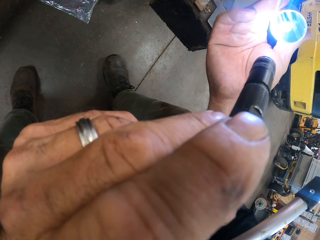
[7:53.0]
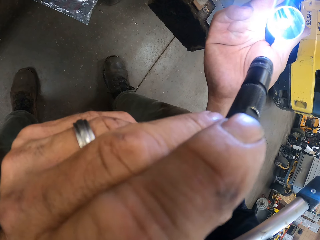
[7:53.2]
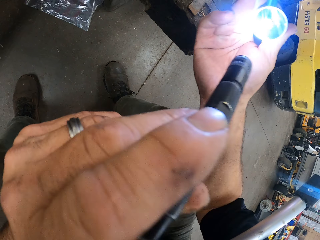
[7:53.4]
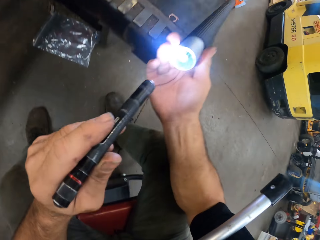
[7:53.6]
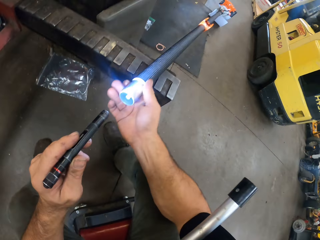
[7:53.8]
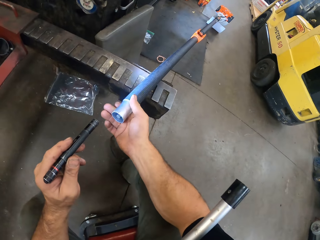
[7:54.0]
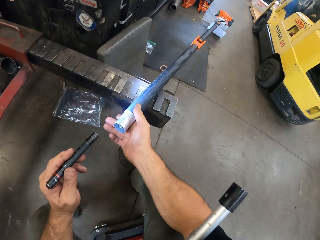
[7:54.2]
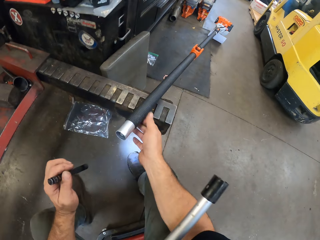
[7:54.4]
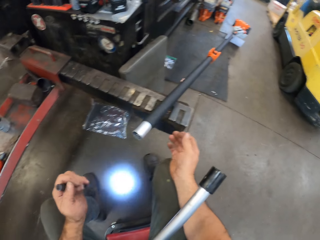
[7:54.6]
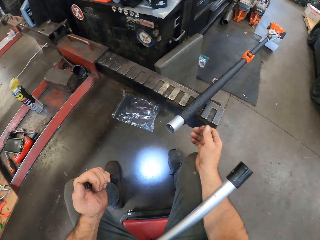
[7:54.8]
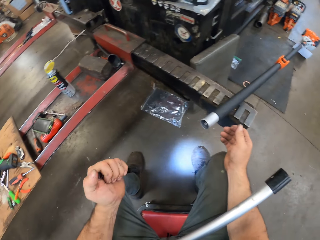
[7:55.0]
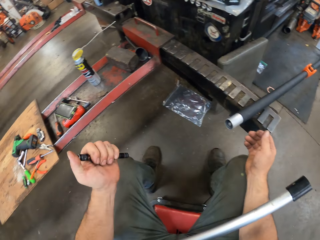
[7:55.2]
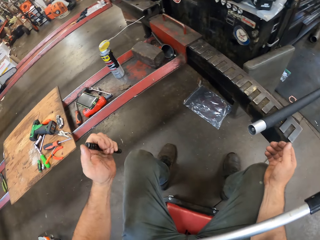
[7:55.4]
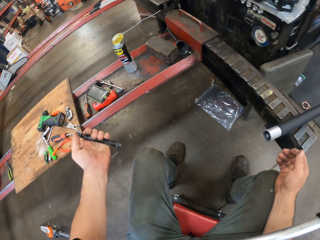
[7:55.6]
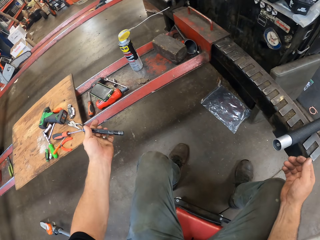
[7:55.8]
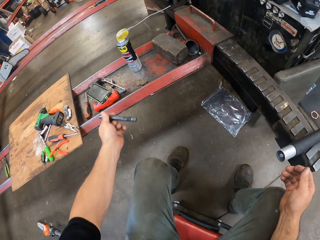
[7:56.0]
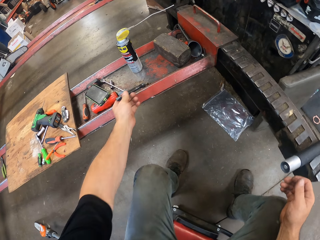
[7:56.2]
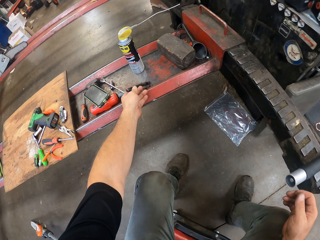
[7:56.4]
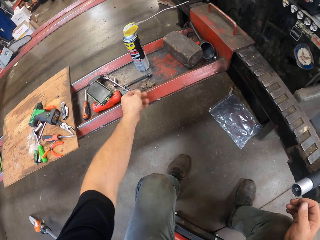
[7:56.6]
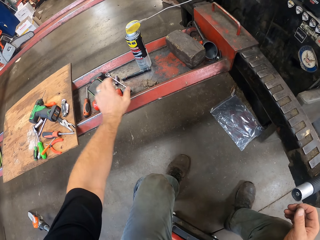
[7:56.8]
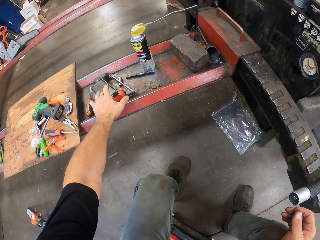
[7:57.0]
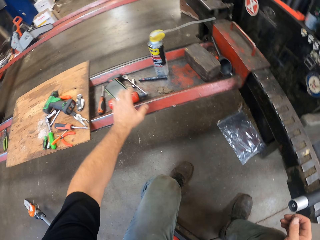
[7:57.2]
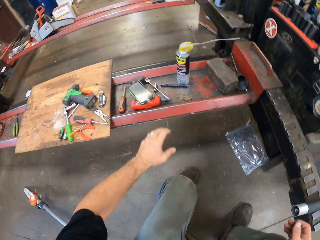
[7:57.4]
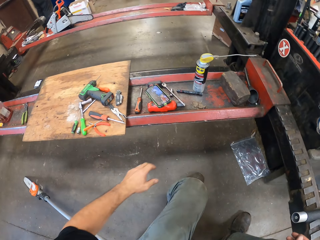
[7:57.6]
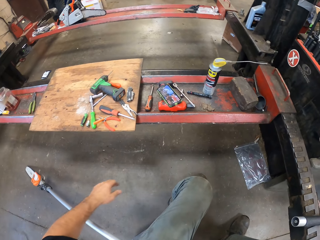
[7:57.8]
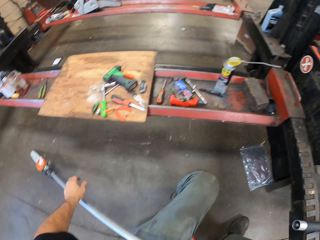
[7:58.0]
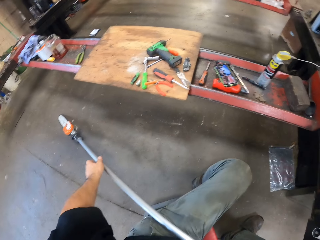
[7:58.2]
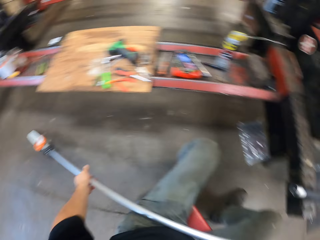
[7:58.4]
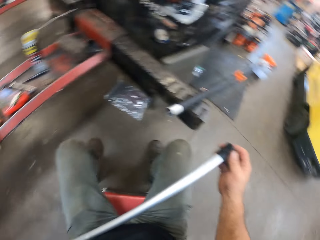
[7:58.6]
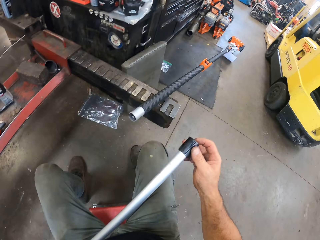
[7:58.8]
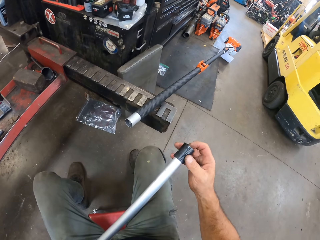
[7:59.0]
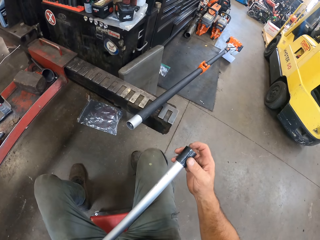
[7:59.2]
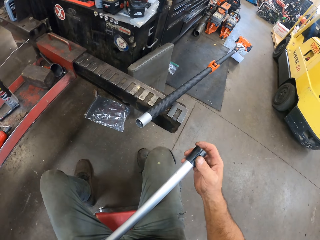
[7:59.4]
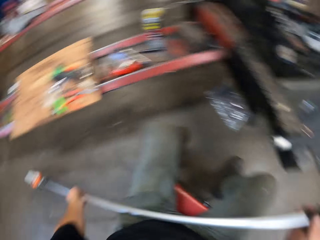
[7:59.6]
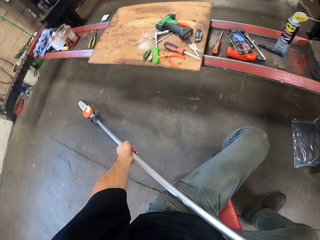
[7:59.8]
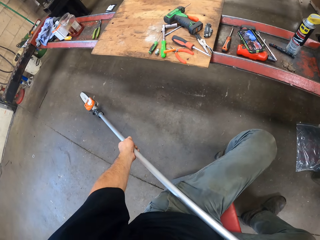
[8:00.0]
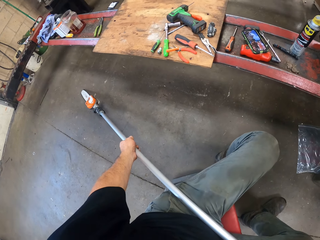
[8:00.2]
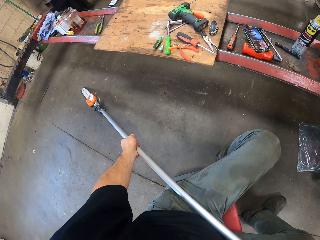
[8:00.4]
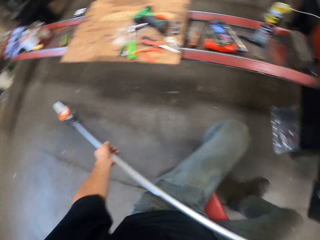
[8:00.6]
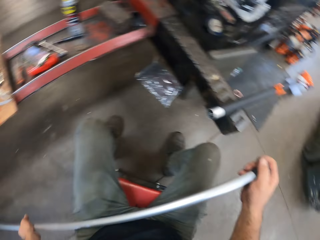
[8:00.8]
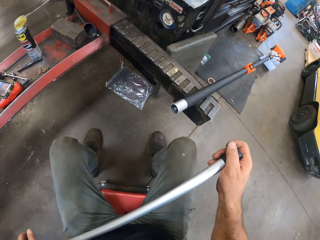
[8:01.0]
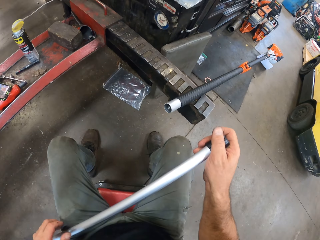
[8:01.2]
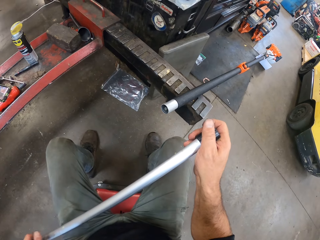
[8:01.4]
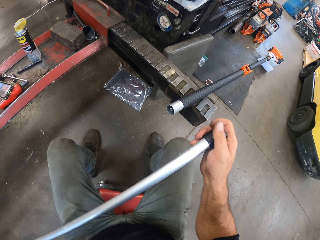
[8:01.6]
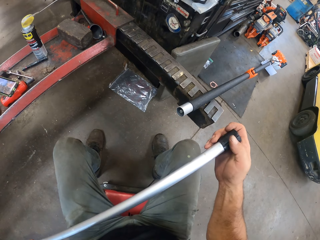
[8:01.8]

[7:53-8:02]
The camera wearer switches off the flashlight with his left thumb. He drops the flashlight on the hydraulic lift. He taps a phone. He checks the tip of the carbon shaft with his right hand. He looks at a power saw.

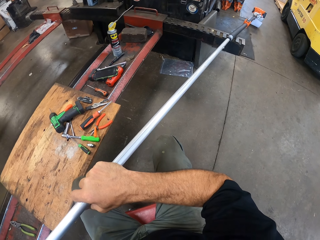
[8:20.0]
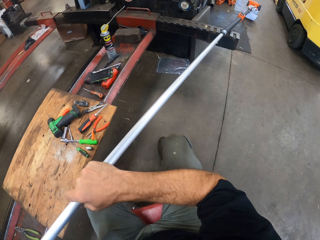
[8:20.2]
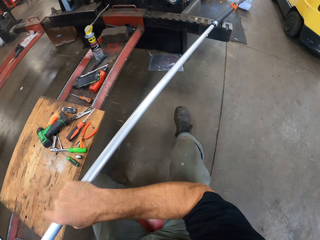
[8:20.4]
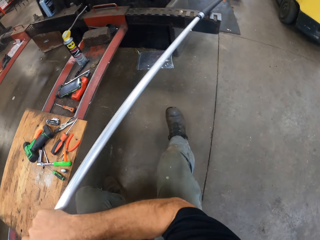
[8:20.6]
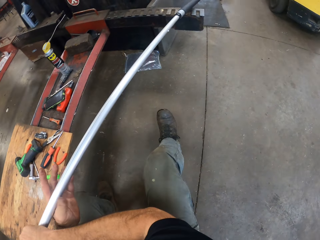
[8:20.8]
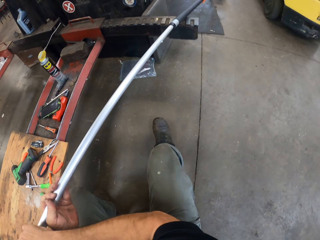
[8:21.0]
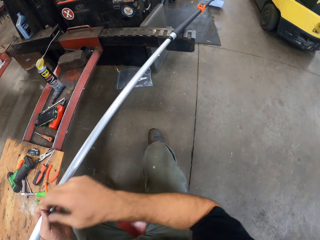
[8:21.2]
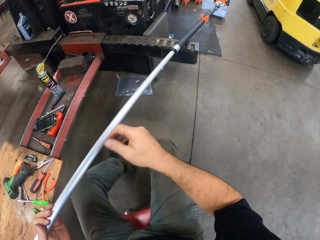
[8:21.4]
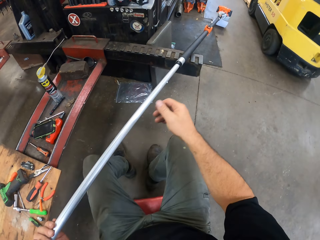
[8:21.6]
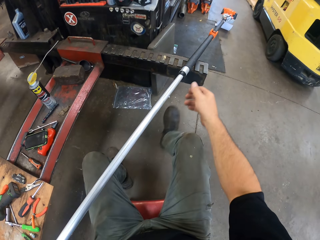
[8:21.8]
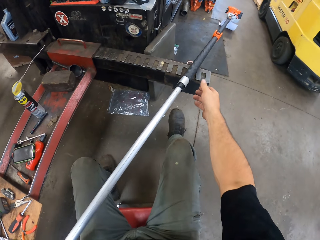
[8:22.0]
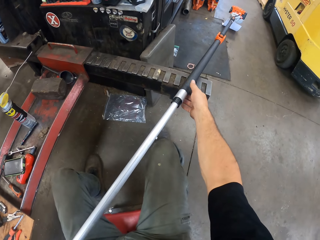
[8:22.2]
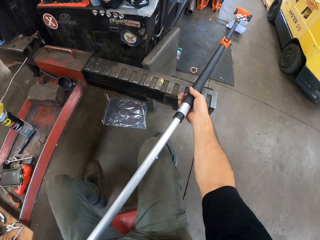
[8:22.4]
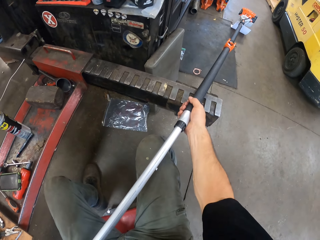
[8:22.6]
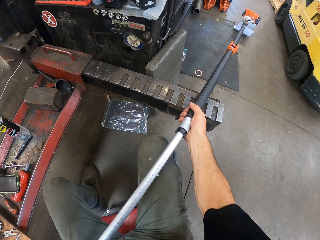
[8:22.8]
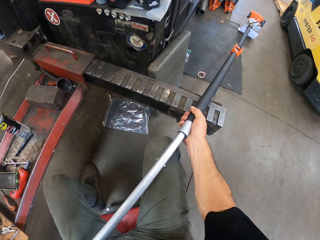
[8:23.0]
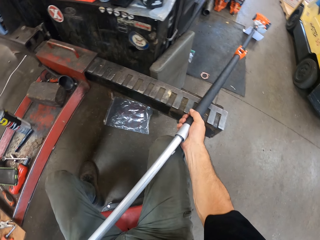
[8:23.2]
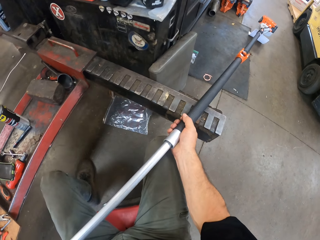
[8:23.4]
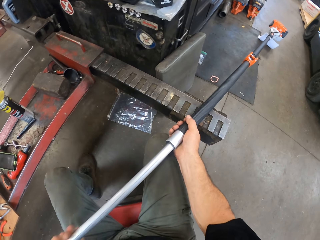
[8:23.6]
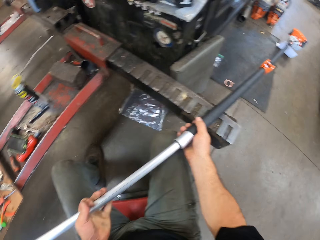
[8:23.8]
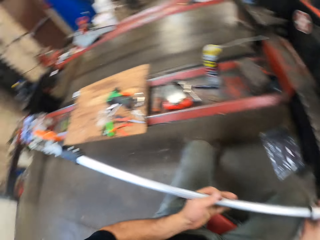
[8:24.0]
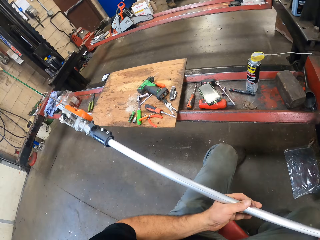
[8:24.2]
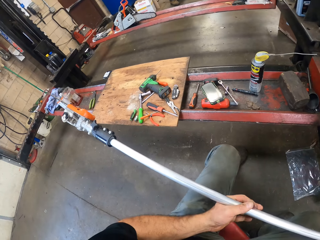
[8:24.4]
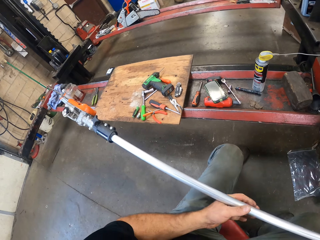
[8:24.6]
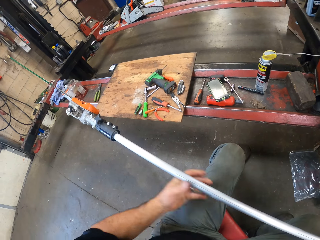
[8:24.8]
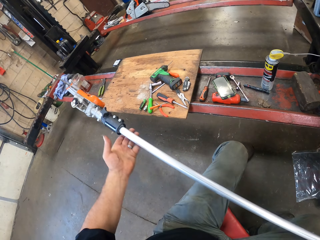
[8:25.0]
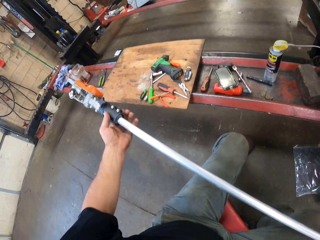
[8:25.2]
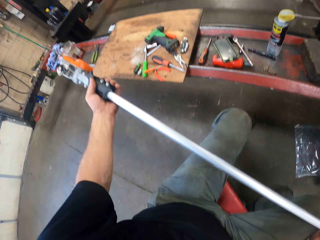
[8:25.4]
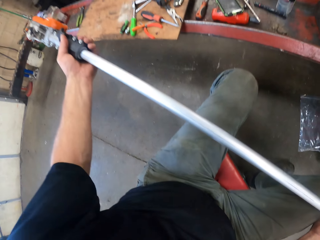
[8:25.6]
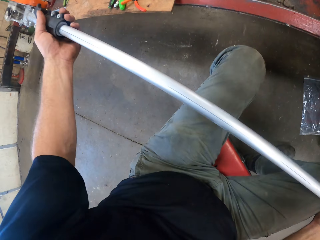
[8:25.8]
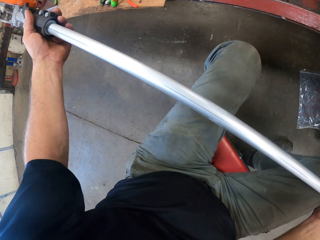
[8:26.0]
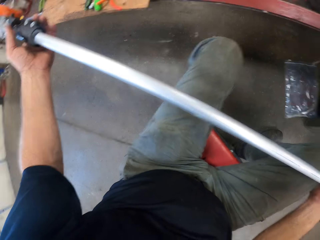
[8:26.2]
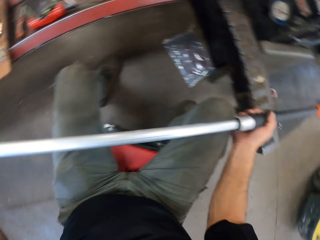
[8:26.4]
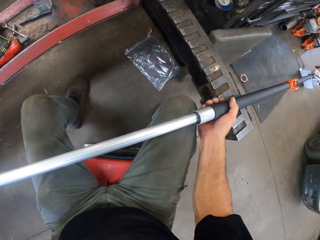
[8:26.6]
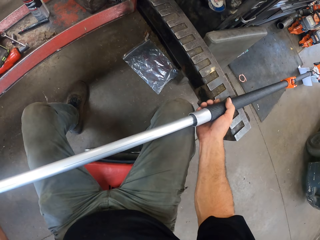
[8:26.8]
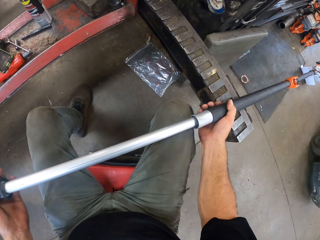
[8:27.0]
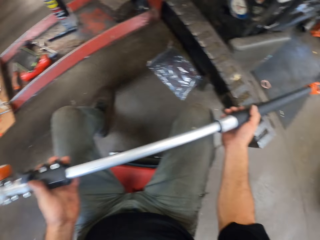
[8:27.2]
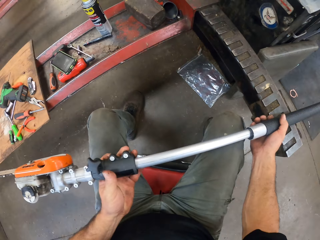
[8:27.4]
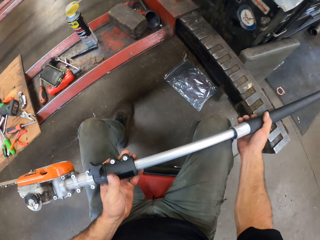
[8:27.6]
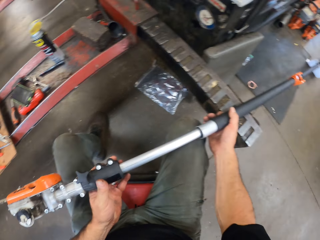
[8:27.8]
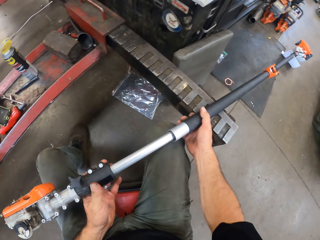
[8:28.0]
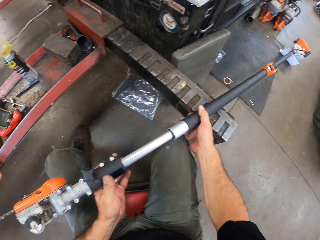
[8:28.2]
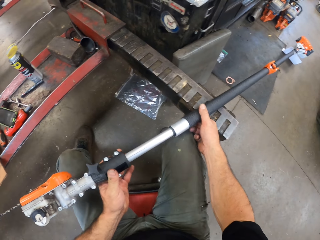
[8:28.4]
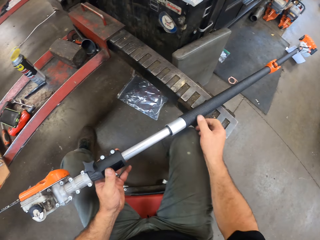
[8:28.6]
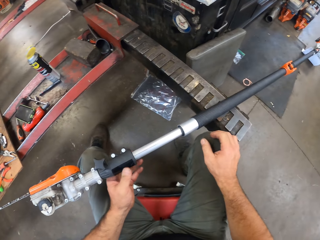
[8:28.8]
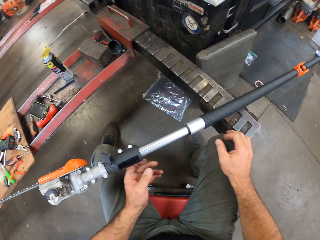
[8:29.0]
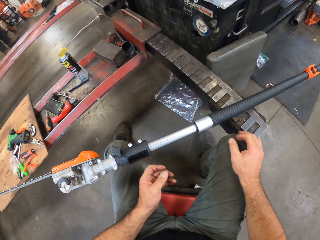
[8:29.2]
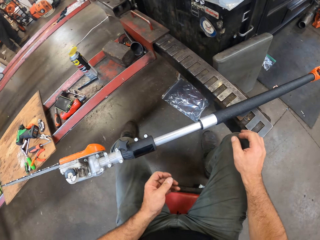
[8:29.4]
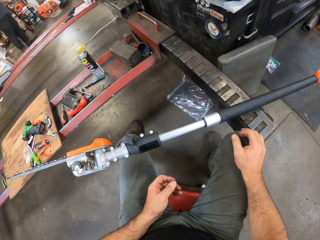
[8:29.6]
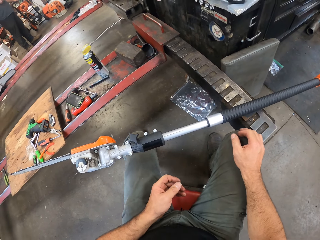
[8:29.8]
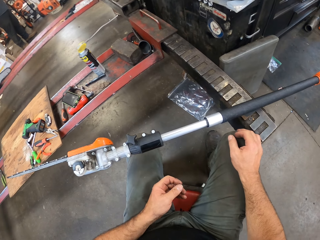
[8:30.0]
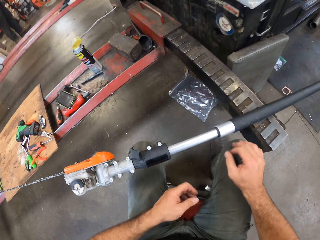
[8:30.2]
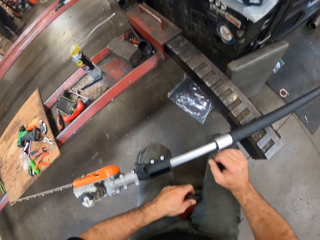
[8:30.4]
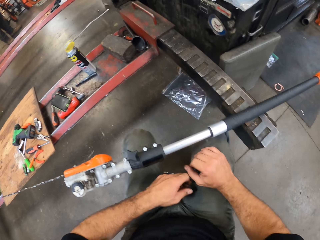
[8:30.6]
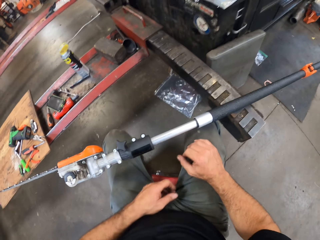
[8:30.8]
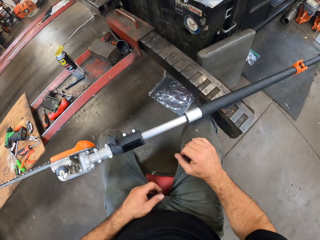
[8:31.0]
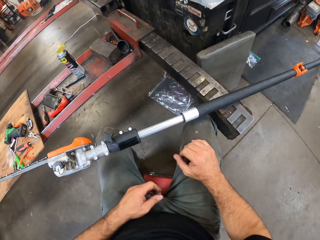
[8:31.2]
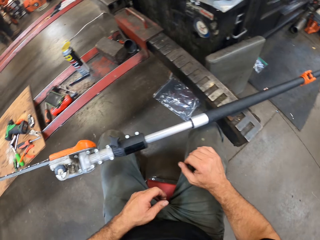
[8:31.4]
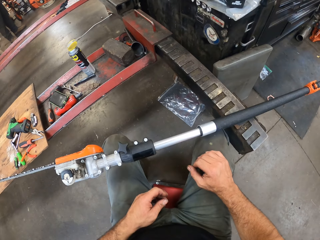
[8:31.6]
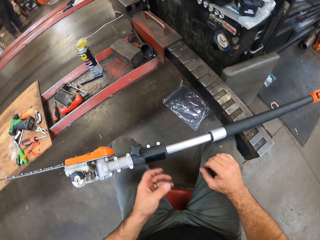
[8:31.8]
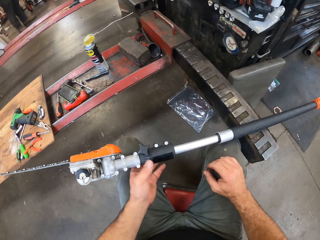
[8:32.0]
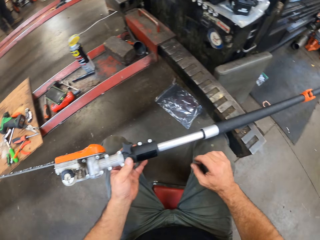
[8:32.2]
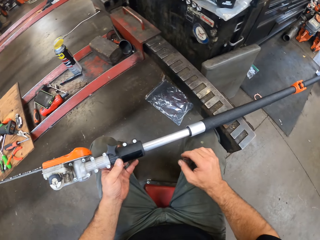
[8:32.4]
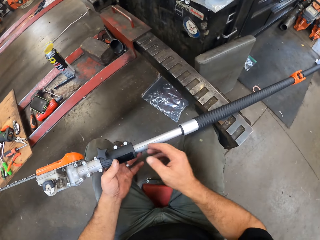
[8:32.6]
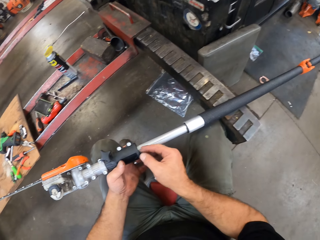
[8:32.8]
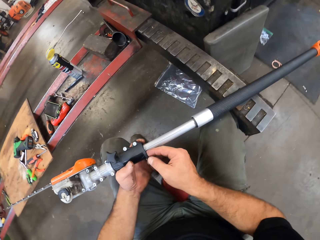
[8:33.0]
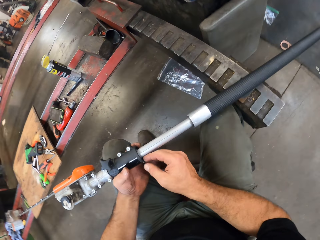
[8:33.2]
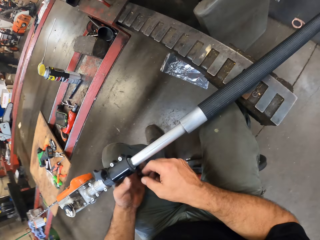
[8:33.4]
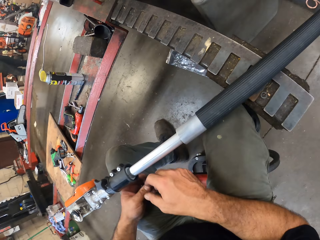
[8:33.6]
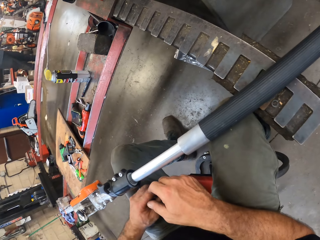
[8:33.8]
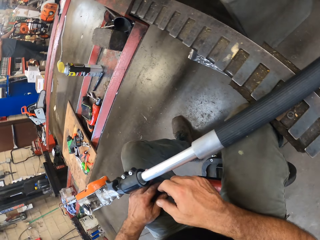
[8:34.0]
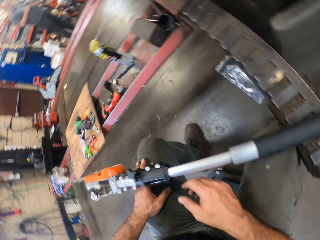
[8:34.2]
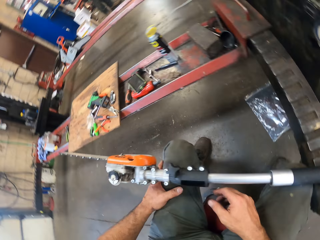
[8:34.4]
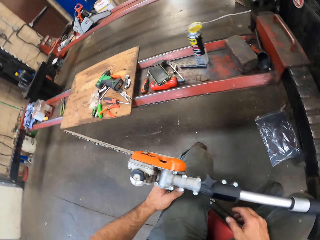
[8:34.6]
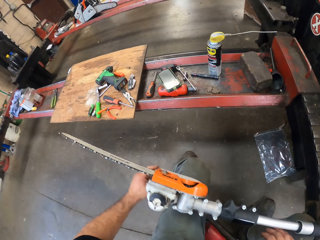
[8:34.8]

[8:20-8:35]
The camera wearer checks the power saw. They adjust the power saw. They insert the carbon shaft into the pole saw. They look at the power saw.
